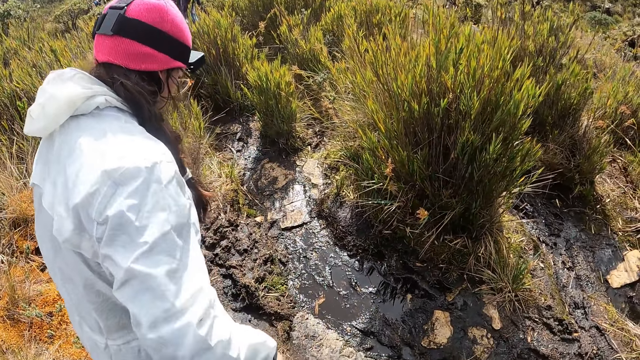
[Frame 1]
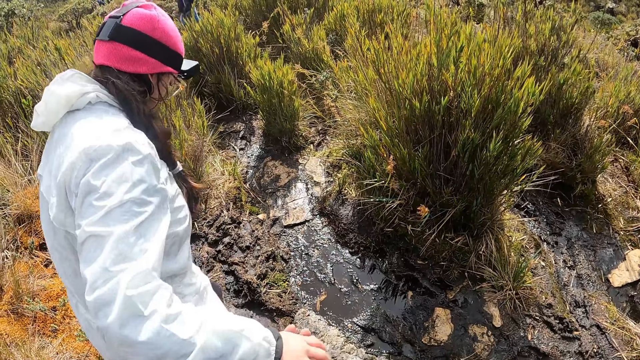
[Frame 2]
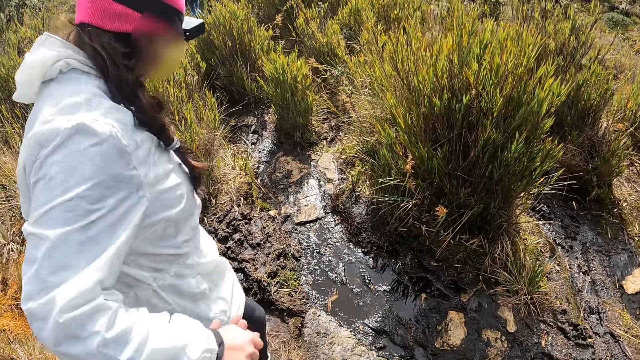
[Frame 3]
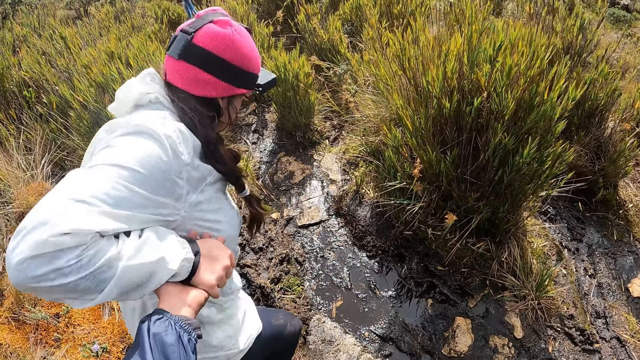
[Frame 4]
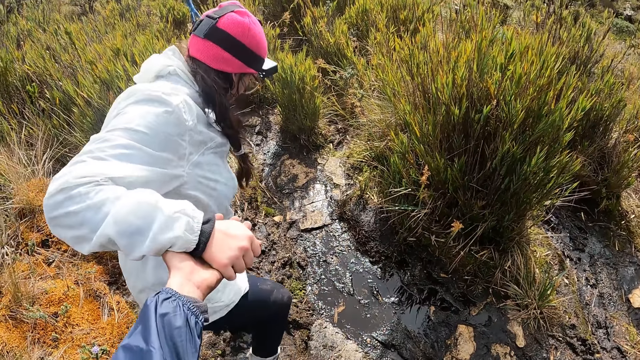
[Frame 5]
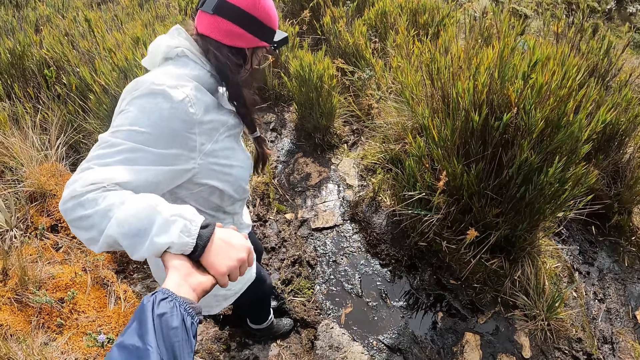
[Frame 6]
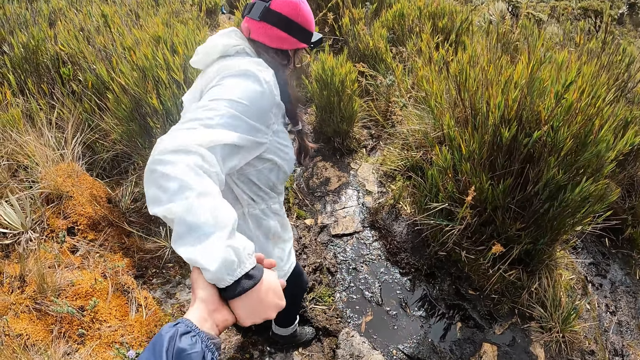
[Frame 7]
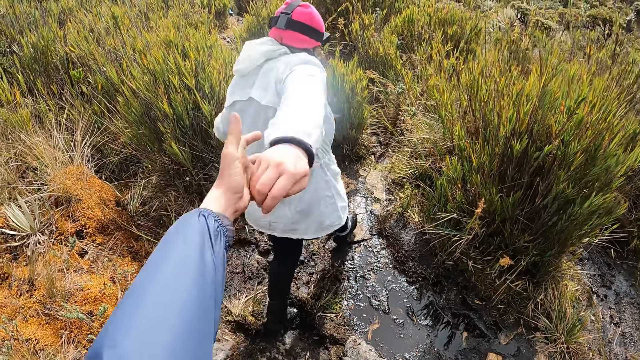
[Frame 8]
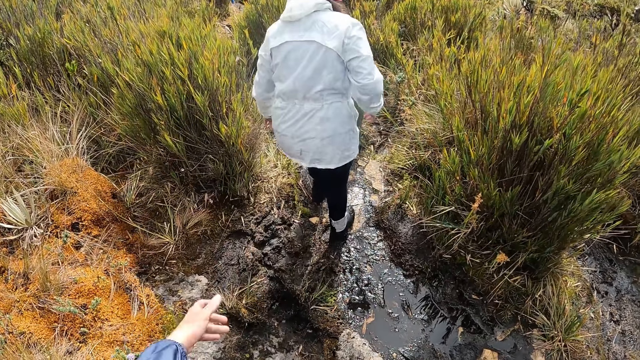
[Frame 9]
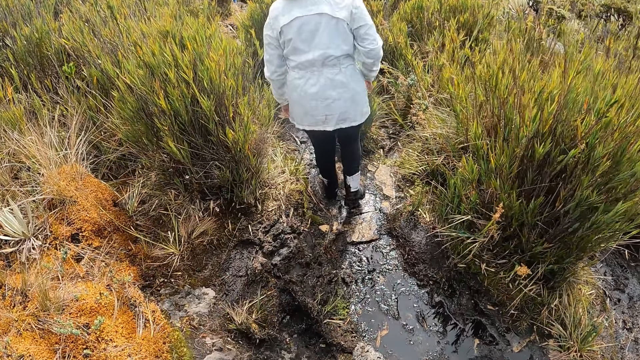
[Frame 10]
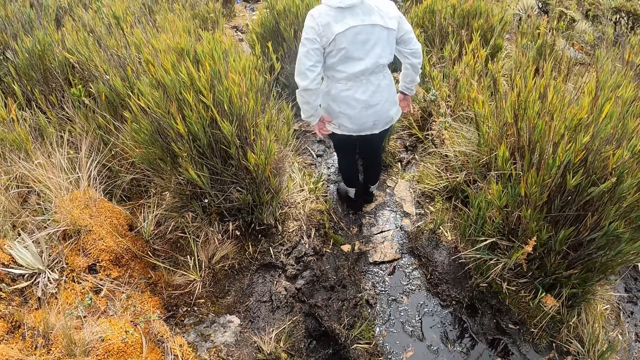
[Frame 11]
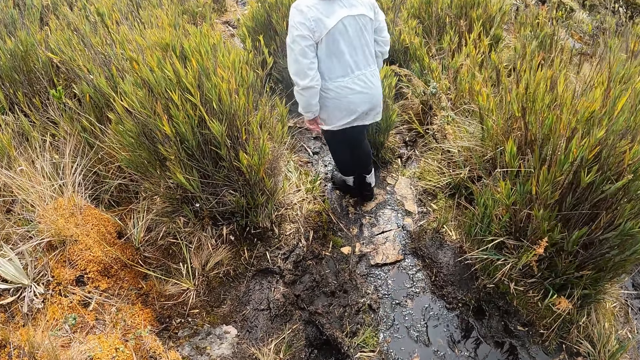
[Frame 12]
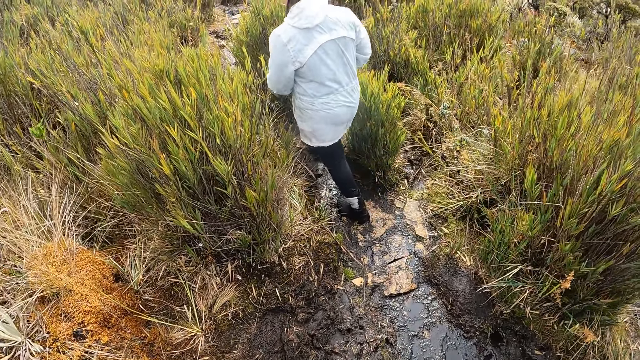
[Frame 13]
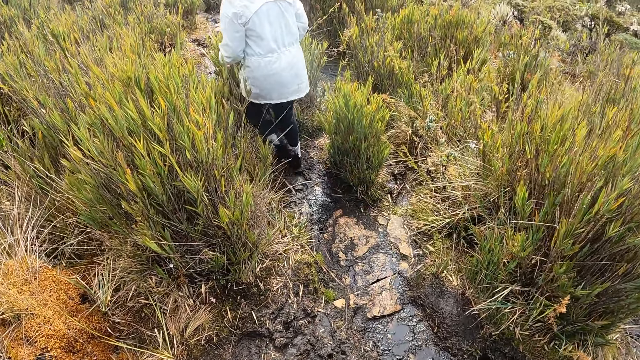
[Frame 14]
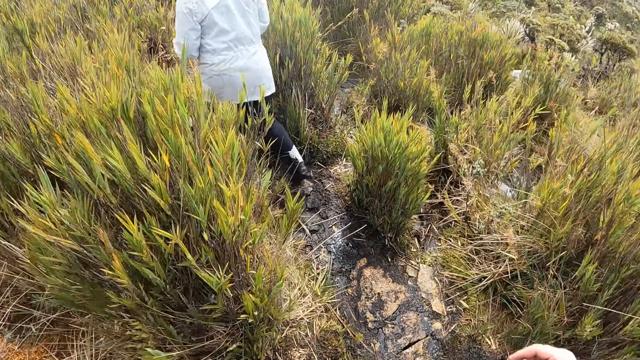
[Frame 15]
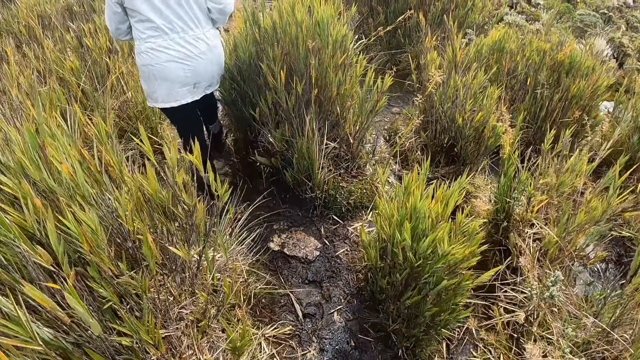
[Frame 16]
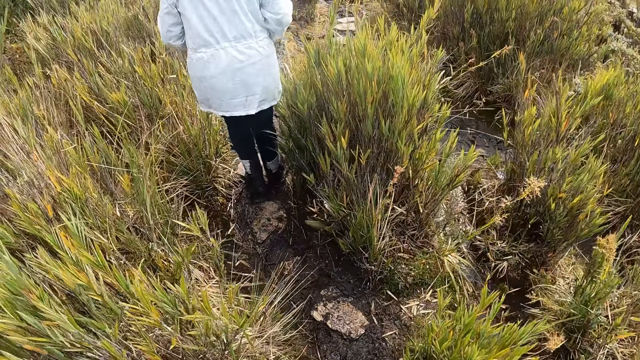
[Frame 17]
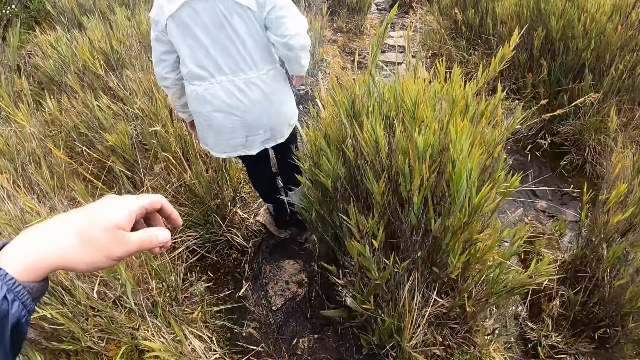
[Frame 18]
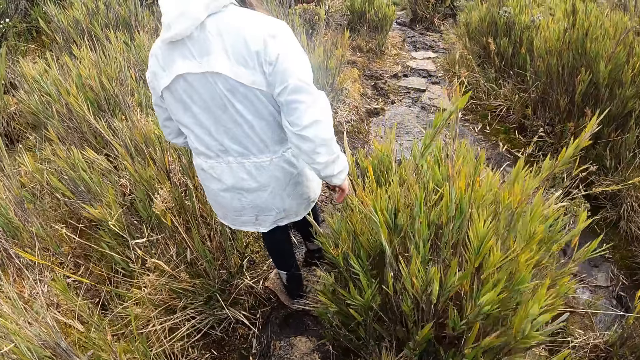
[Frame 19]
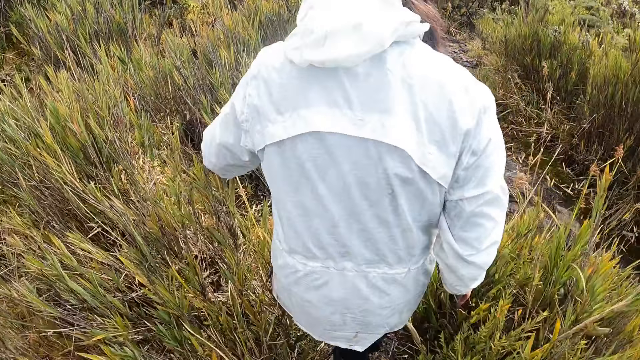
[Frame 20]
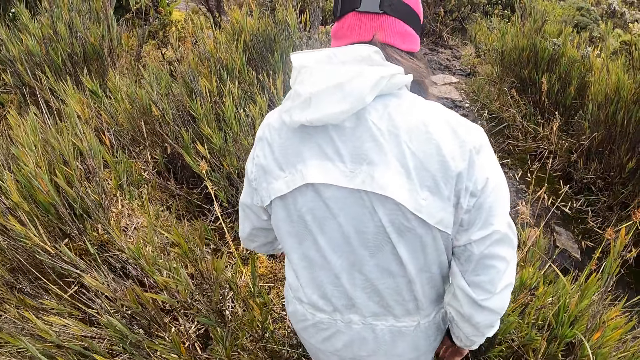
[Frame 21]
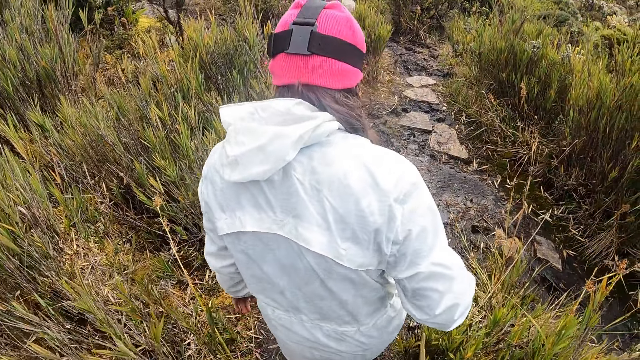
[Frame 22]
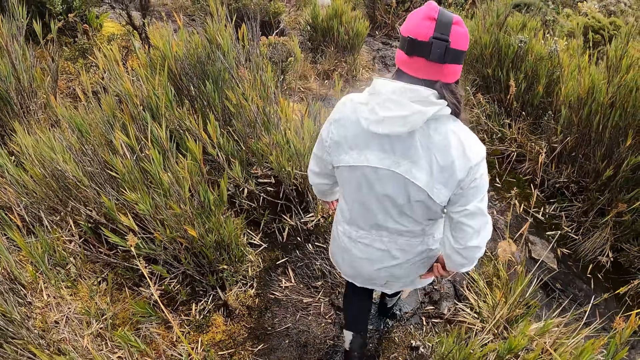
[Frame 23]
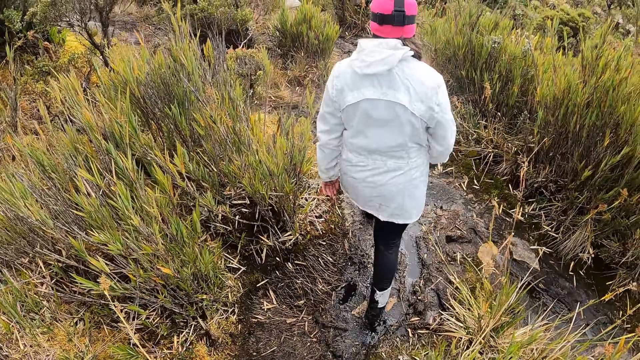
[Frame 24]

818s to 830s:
The camera wearer holds the right hand of the woman with her left hand. The woman adjusts her sweater with both hands. The camera wearer walks on the rocky path.

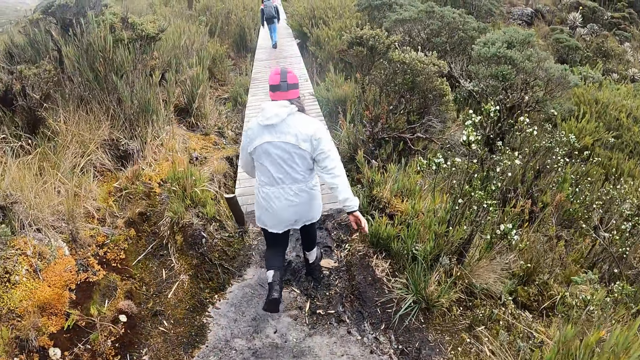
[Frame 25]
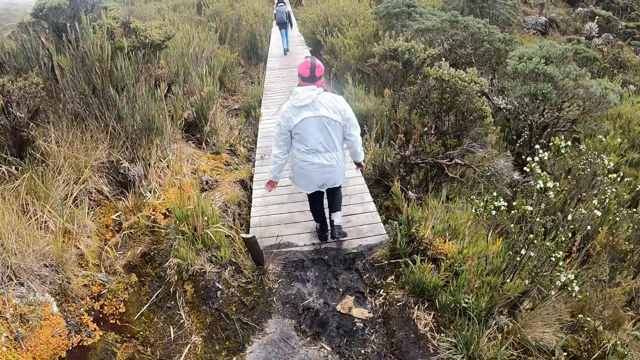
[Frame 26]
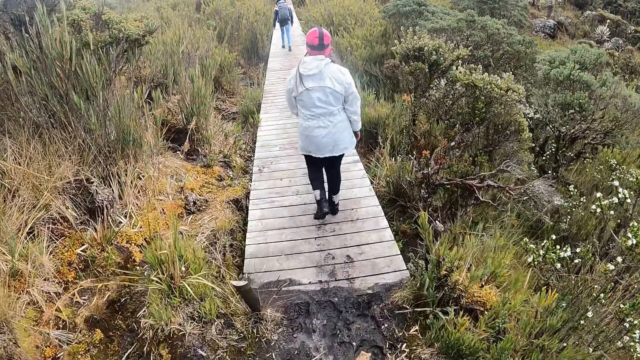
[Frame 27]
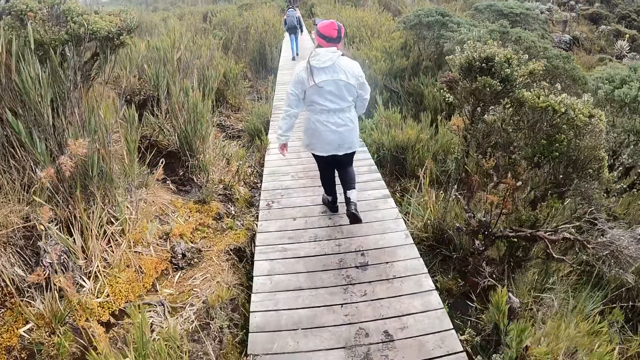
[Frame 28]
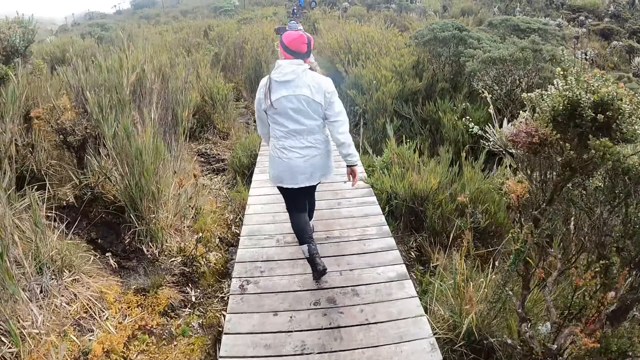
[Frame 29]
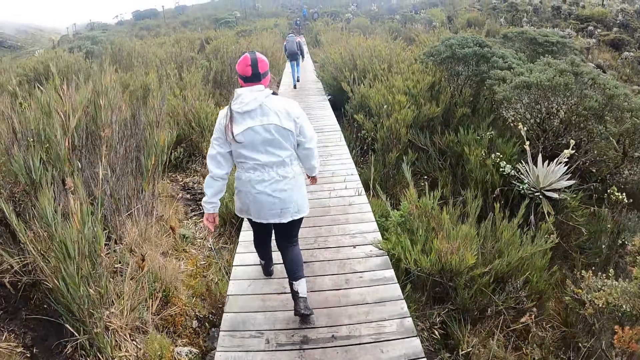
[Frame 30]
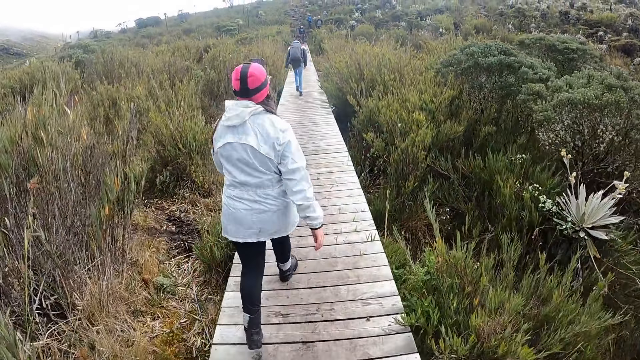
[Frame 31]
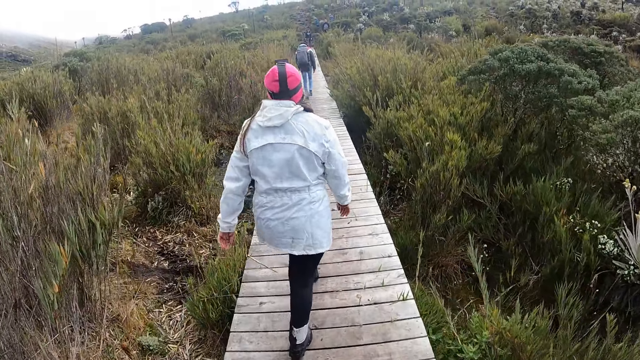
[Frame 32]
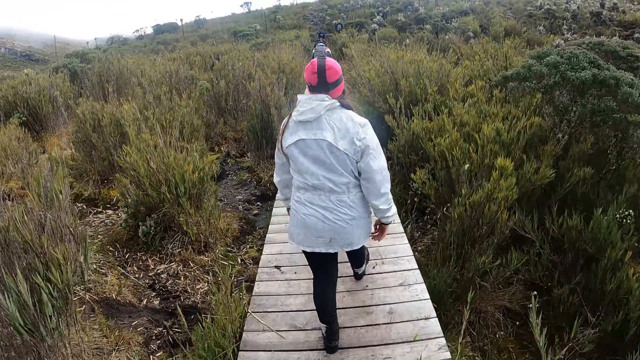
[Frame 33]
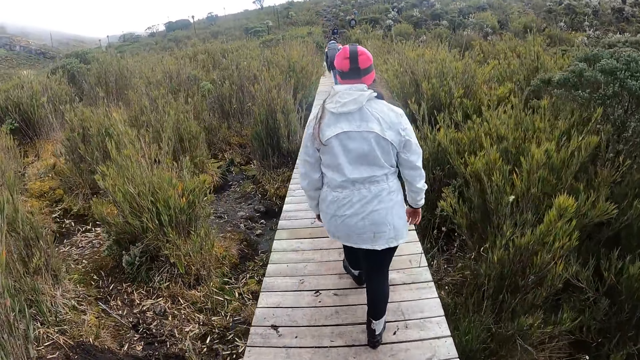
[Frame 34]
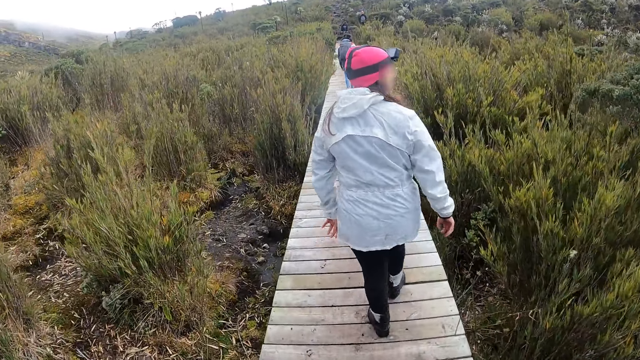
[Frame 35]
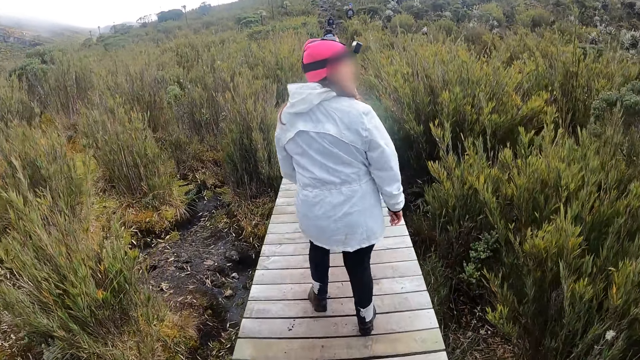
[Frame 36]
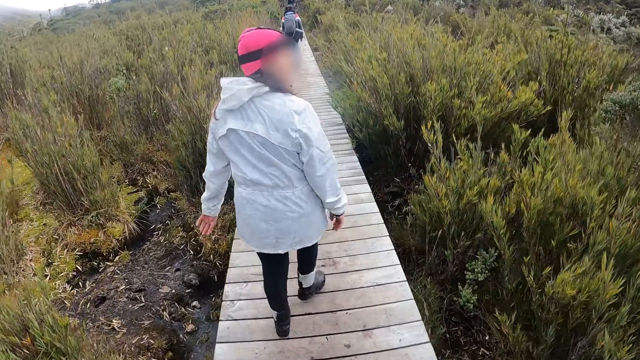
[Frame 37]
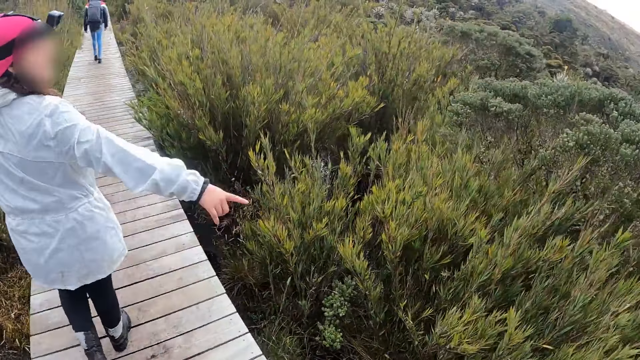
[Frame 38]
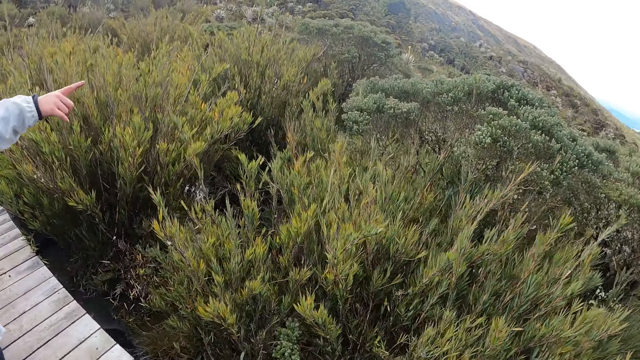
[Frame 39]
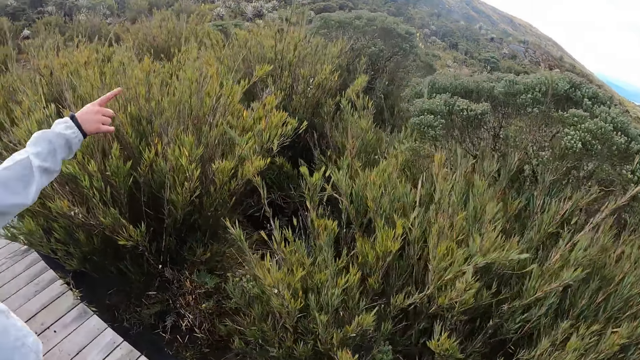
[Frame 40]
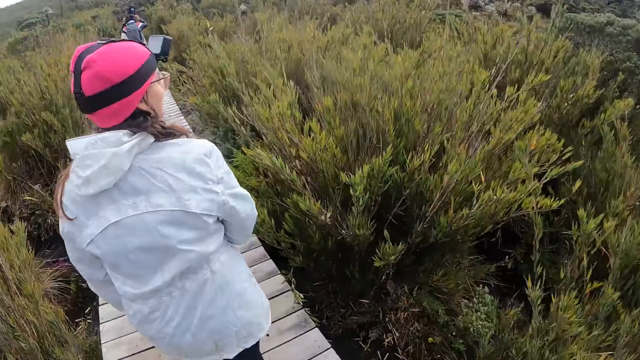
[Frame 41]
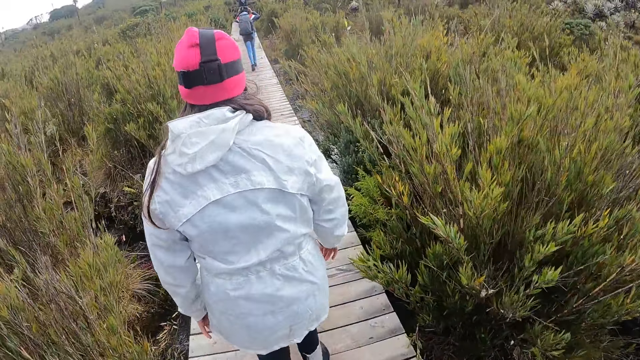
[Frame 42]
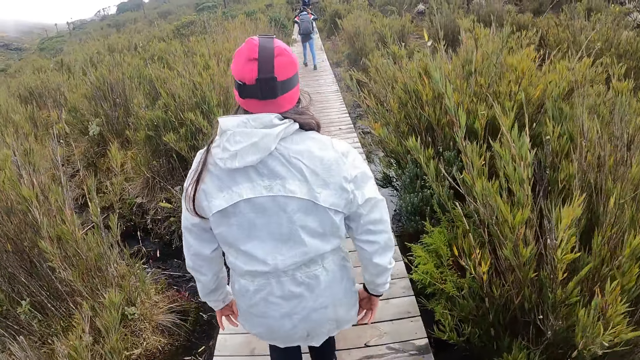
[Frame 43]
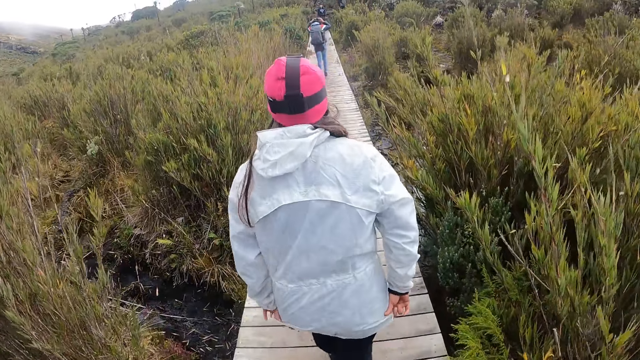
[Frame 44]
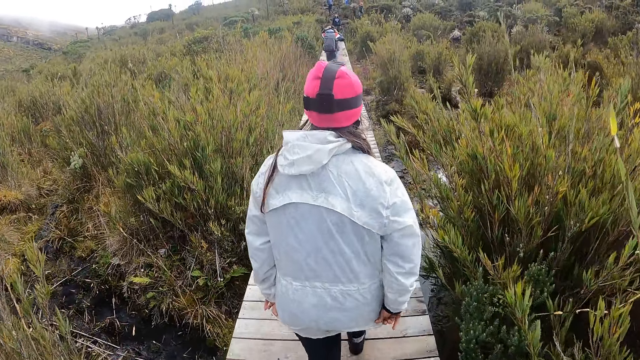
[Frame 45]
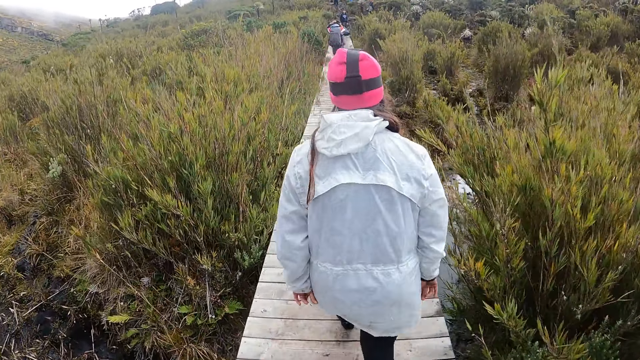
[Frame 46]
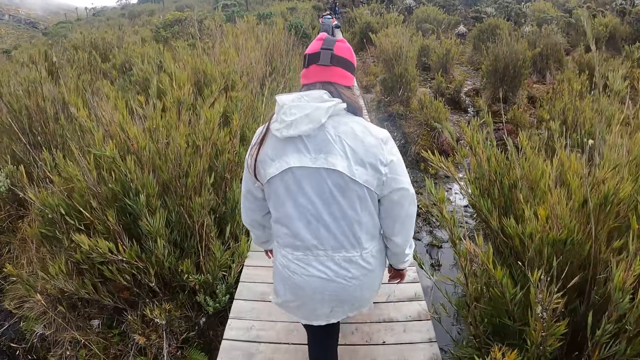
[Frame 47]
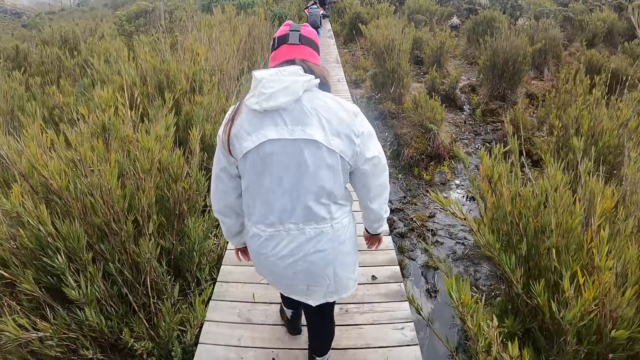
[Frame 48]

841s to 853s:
The camera wearer walks on the pavement. They look around the mountain. A woman gestures with her hand. The camera wearer interacts with the woman. The woman walks on the pavement.
